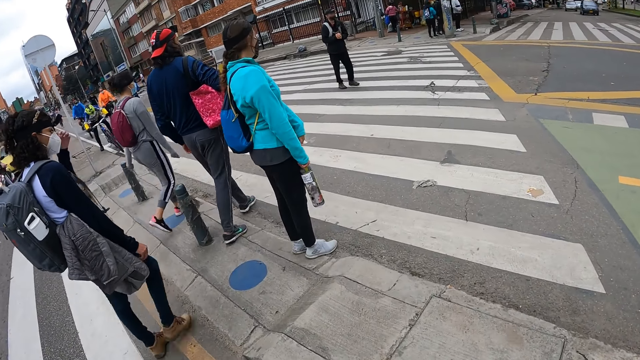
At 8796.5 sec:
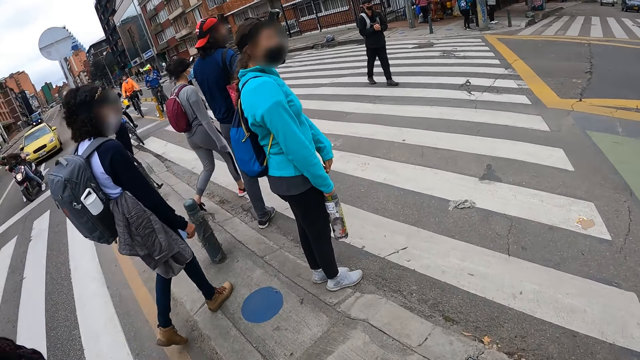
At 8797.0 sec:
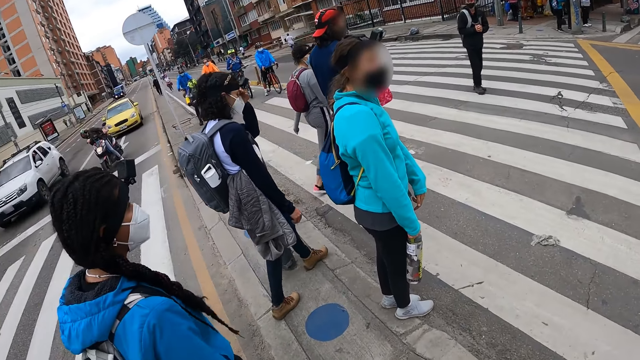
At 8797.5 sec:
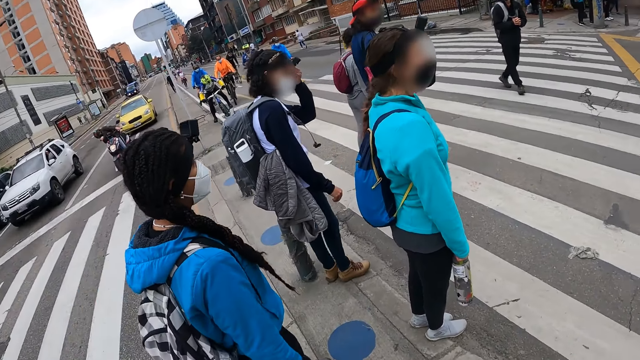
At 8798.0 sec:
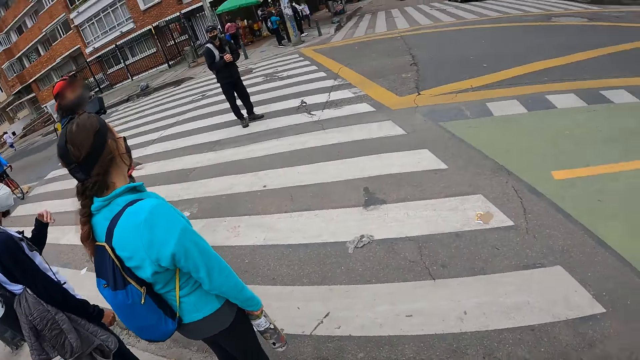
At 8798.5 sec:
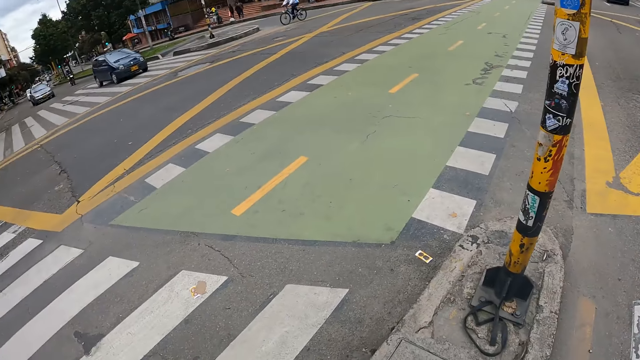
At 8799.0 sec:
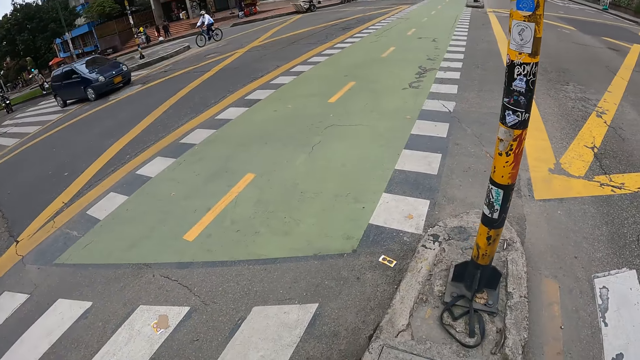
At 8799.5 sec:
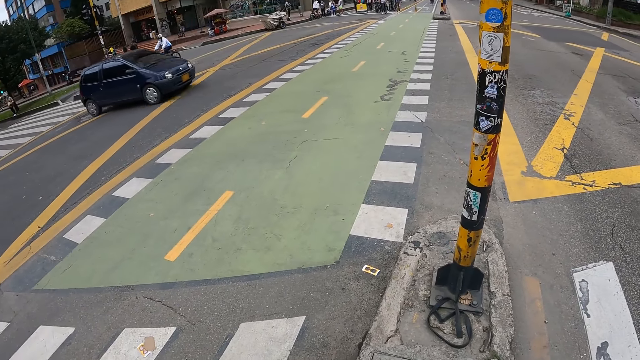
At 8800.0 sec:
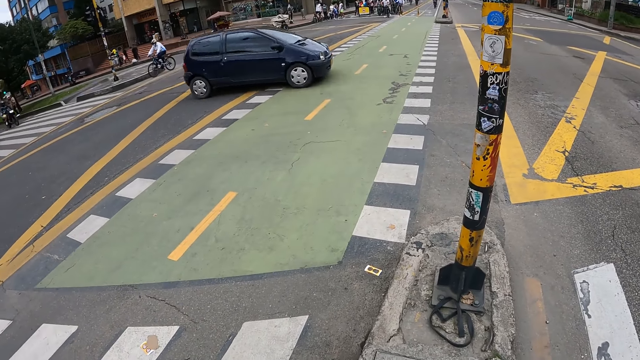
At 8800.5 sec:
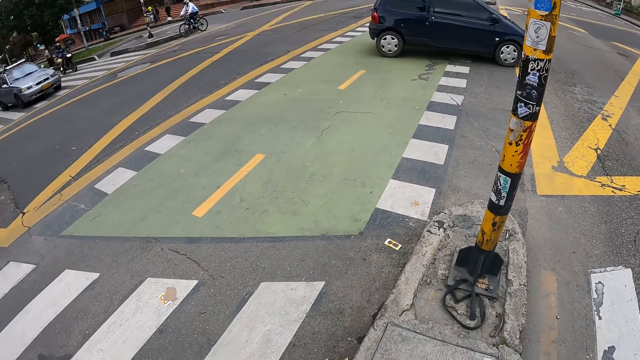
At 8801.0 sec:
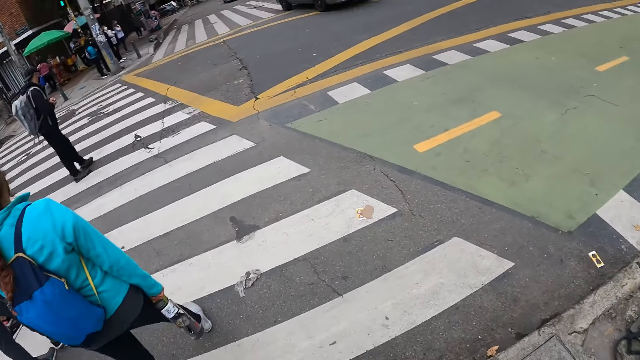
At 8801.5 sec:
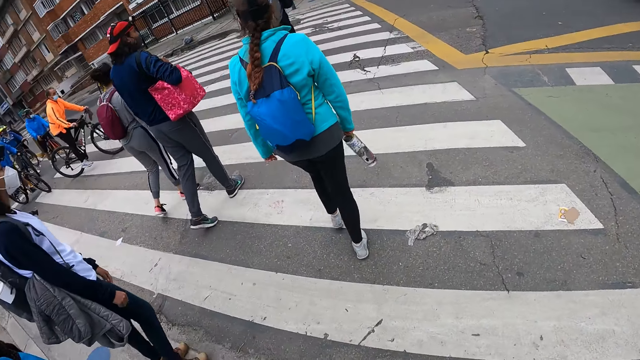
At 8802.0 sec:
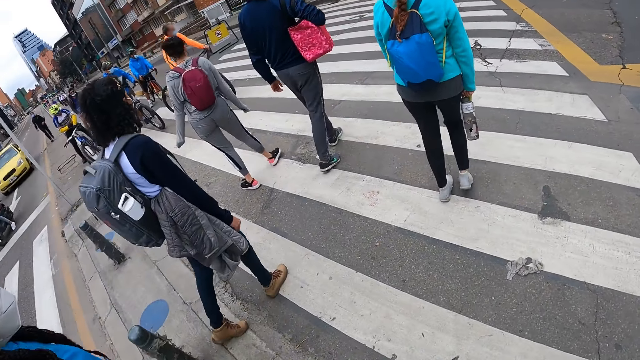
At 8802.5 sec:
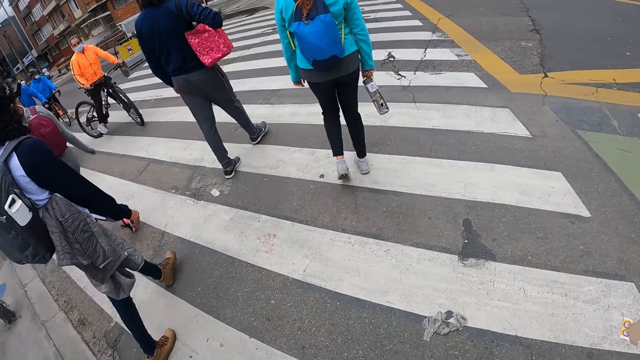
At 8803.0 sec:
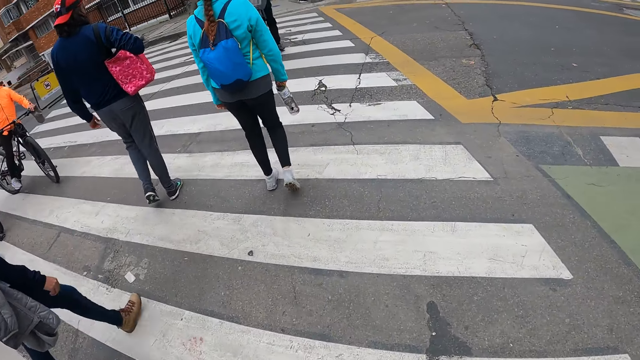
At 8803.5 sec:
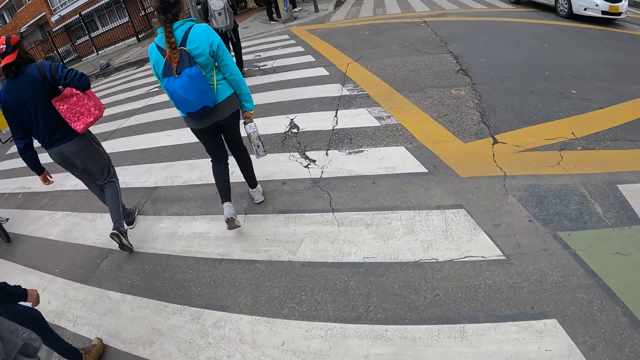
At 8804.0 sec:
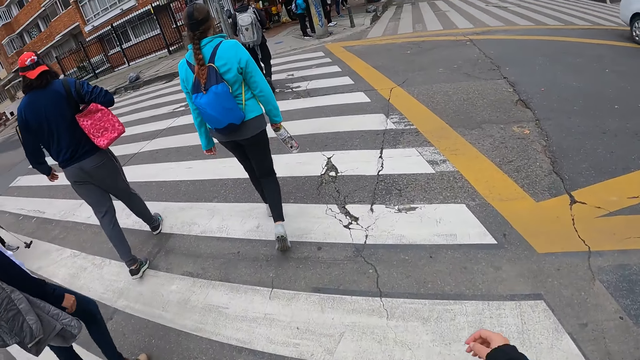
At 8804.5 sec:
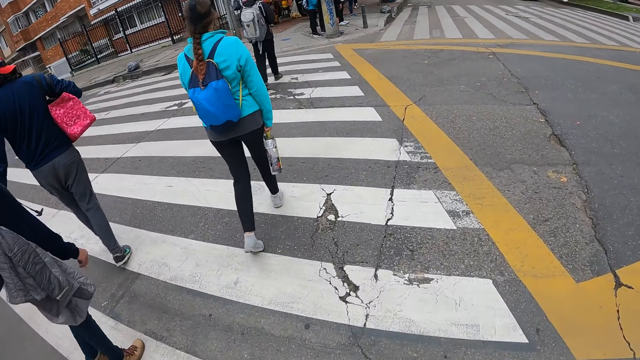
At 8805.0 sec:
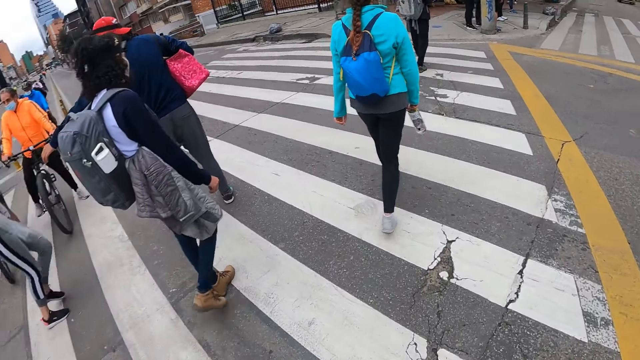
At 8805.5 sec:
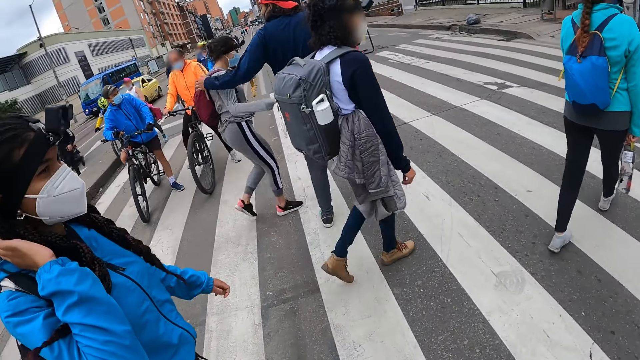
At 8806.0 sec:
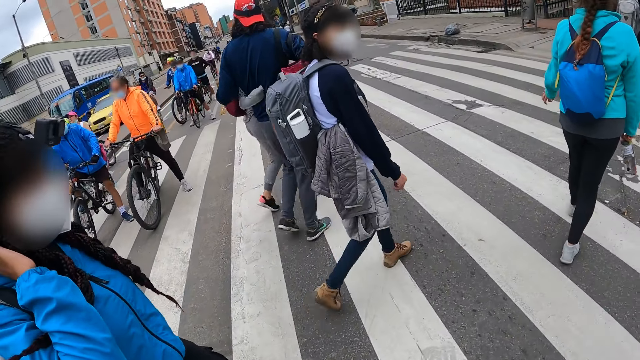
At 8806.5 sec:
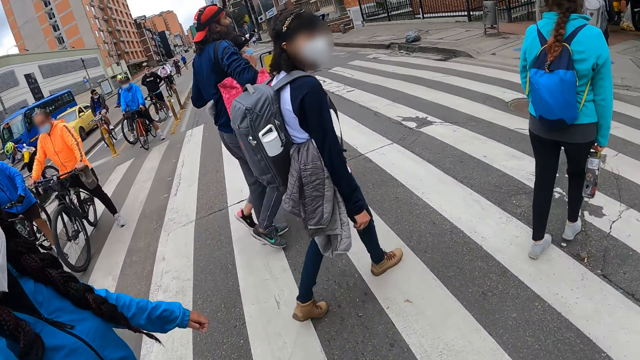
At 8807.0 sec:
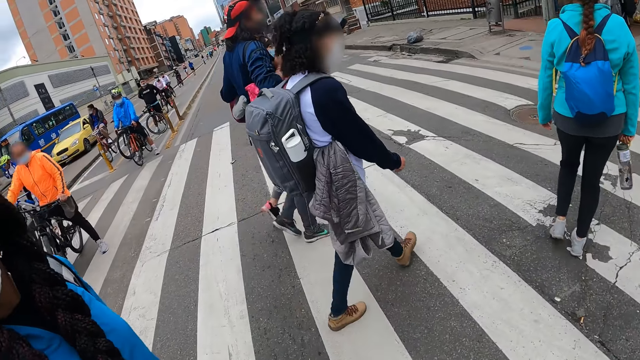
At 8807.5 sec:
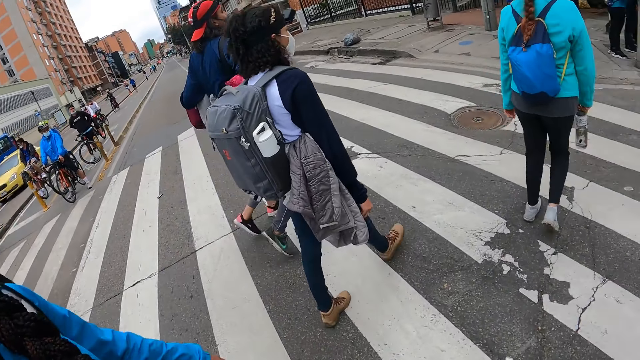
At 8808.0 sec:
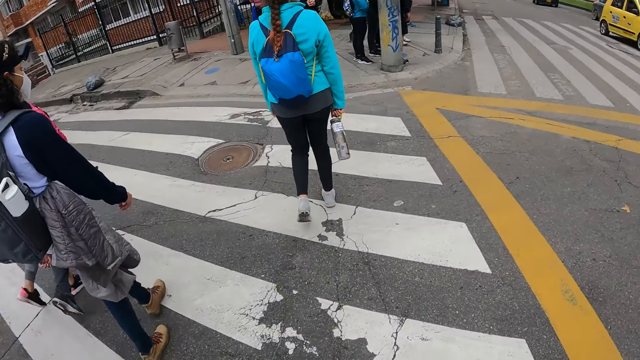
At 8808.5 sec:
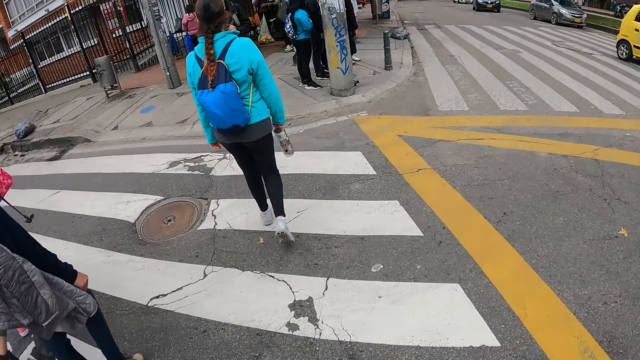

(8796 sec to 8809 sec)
The camera wearer looks around the road. They walk on the road. A person walks on the road. Another person takes a third person by her hand.

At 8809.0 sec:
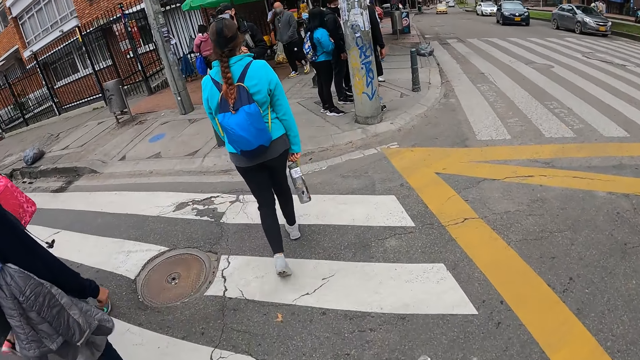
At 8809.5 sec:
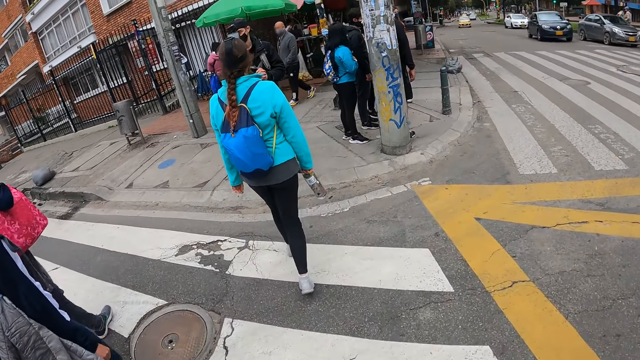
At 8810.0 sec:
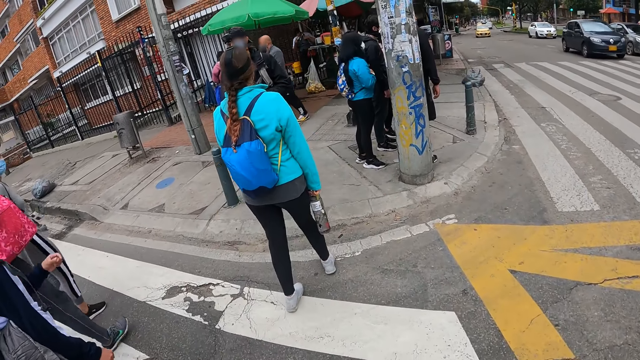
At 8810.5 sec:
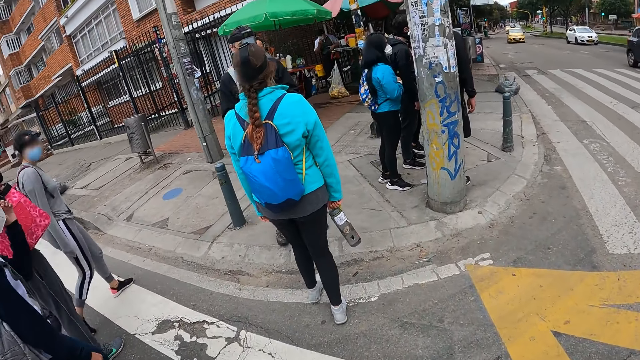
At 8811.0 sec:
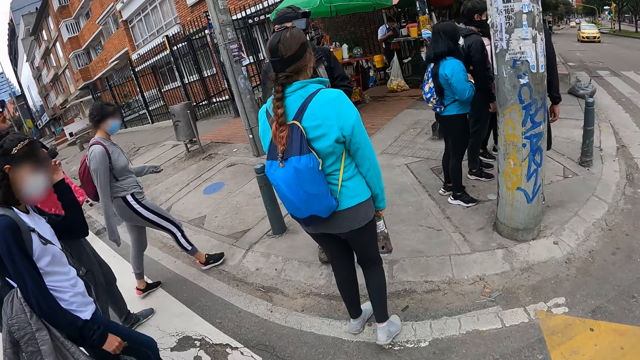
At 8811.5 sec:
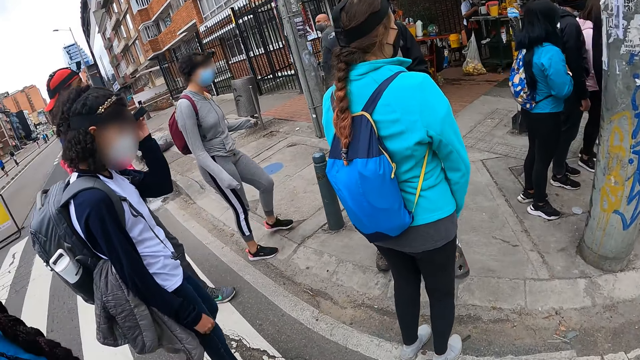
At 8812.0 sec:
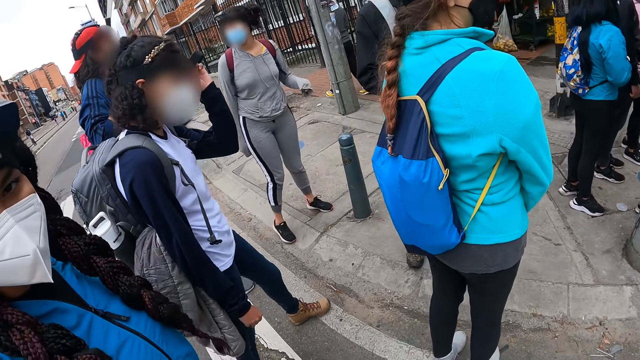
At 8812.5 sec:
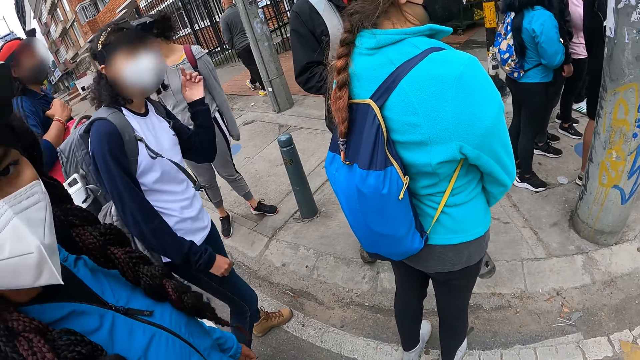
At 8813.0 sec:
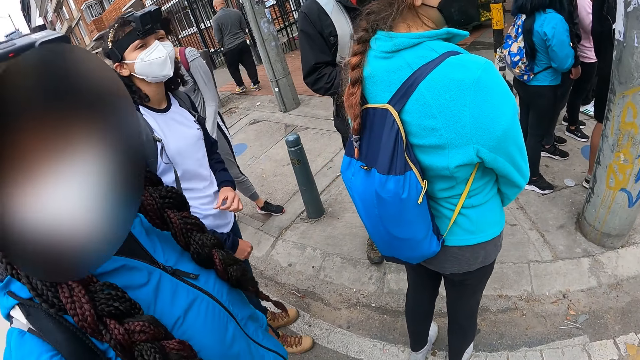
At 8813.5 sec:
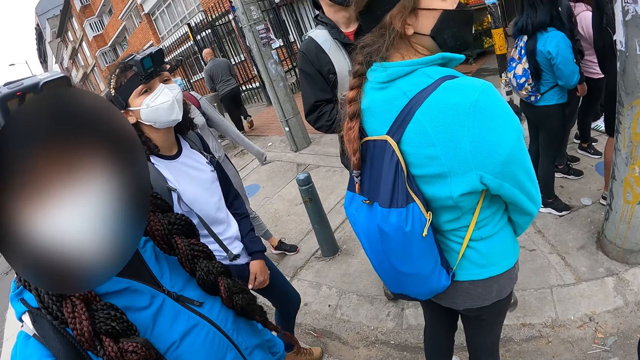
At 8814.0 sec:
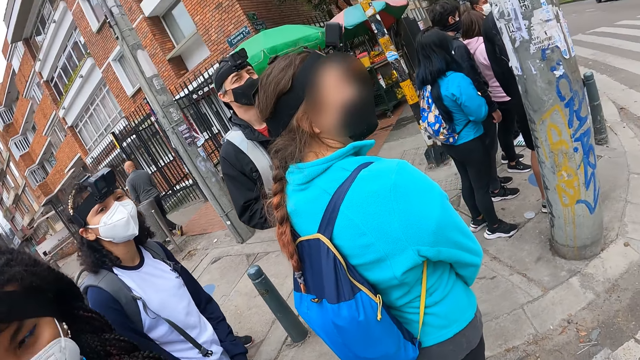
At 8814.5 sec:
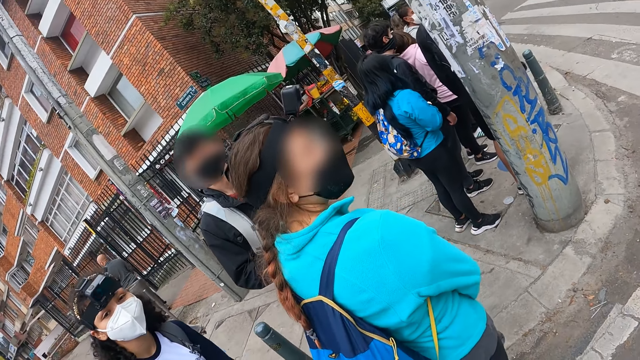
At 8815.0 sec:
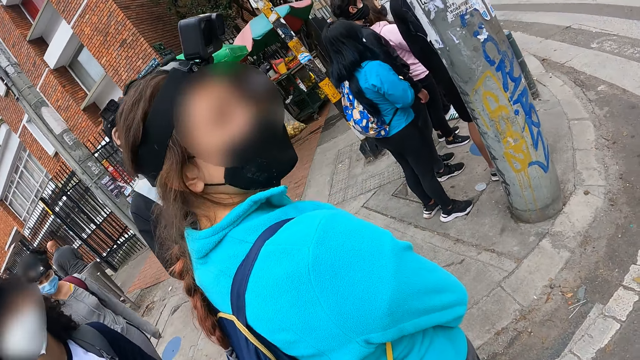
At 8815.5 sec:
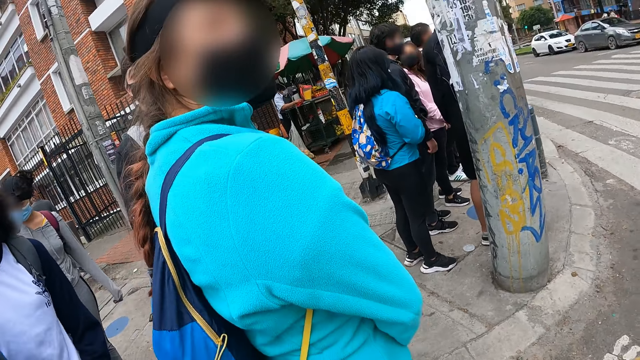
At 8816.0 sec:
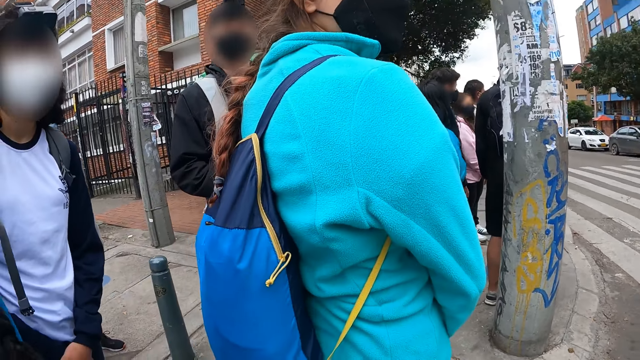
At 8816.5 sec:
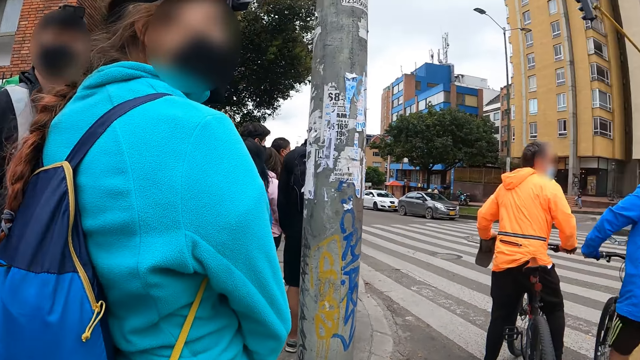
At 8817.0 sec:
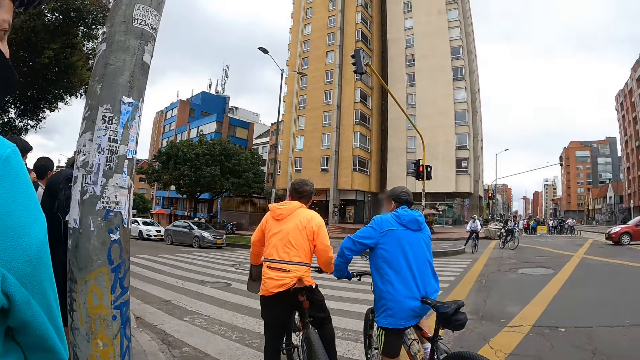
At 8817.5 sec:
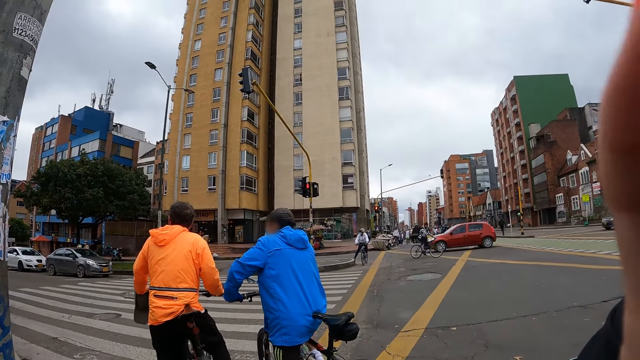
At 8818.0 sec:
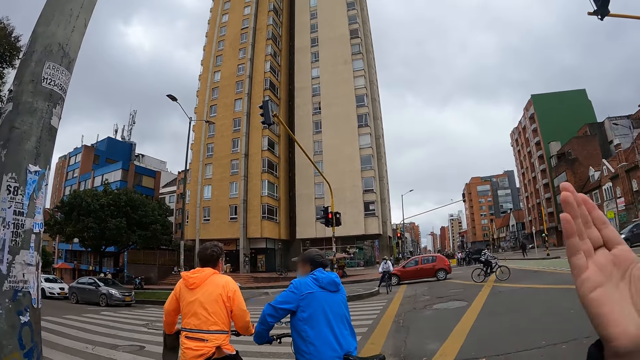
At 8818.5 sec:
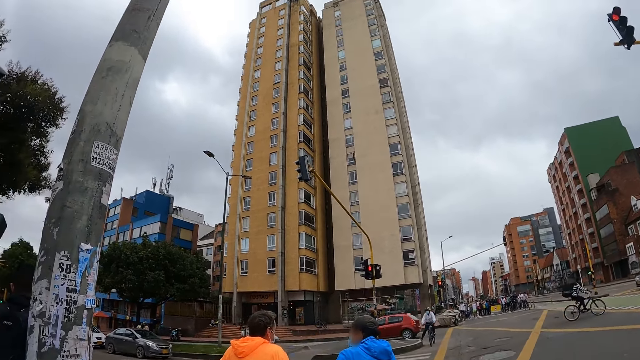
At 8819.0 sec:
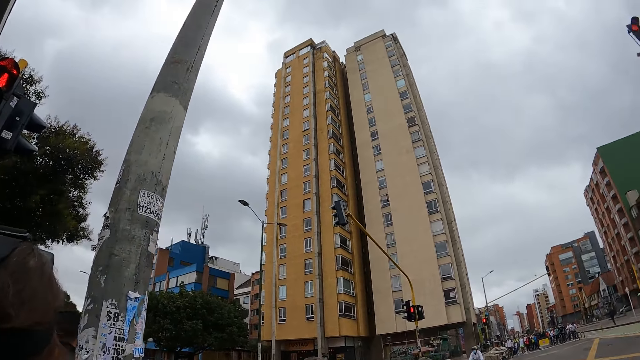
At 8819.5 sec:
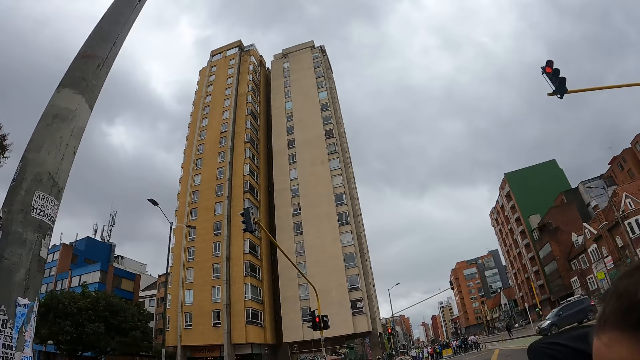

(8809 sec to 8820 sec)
A person, another person, a third person, a fourth person and a fifth person stand on the road. The camera wearer moves her hand.
